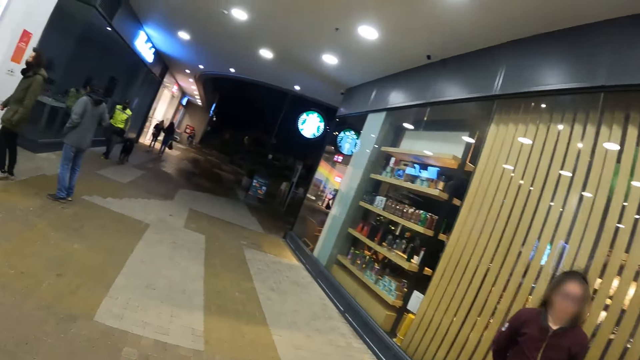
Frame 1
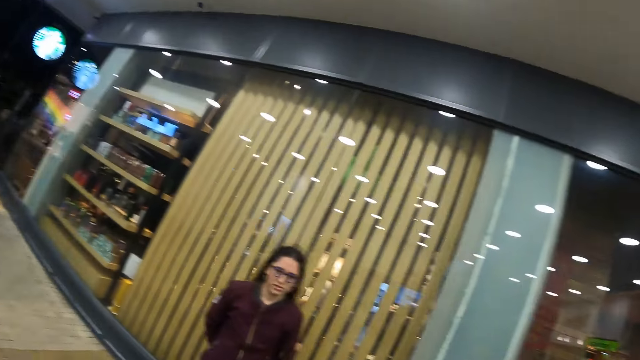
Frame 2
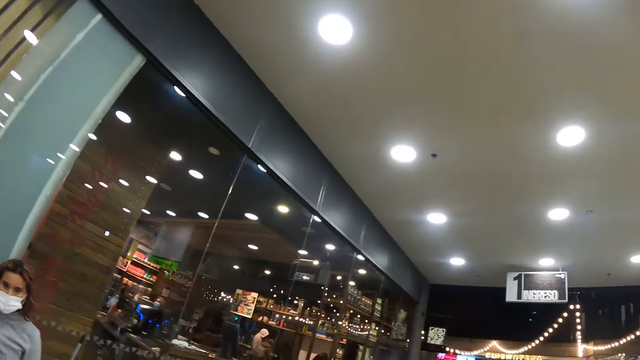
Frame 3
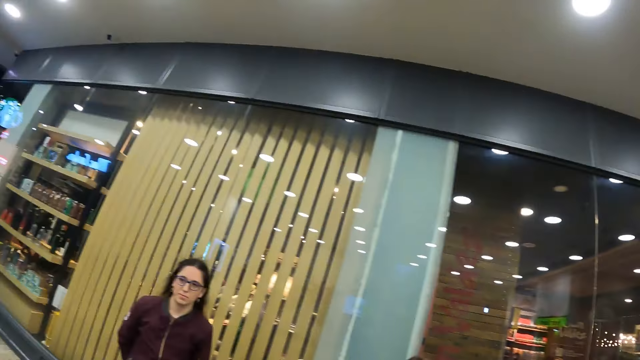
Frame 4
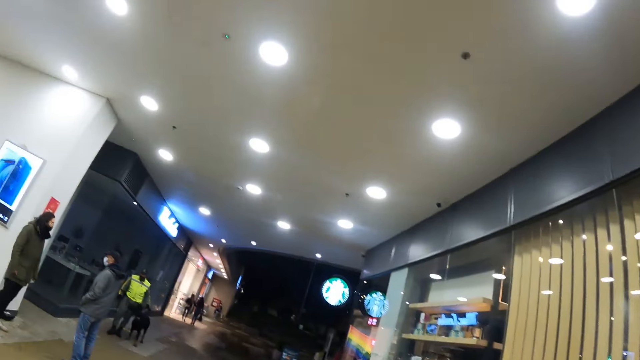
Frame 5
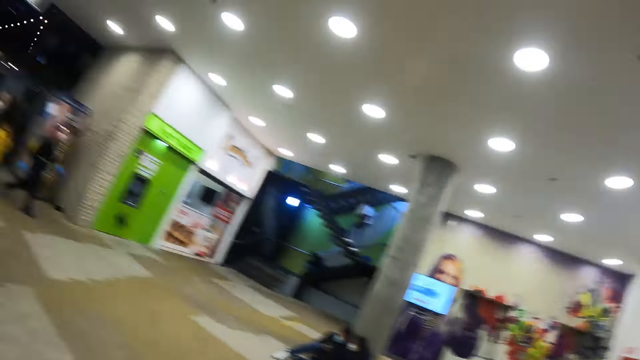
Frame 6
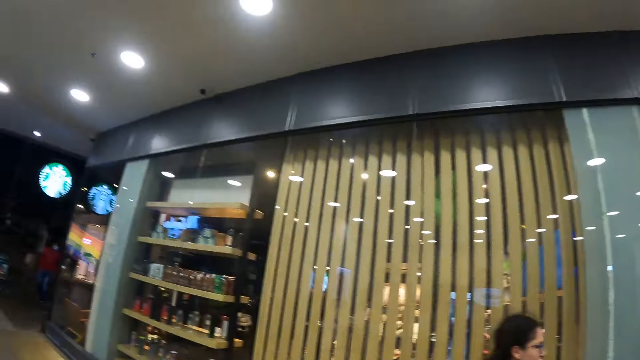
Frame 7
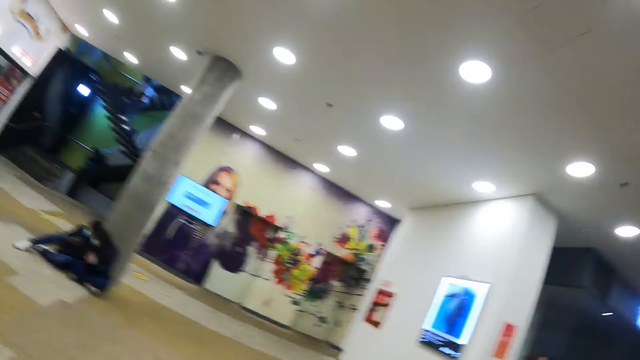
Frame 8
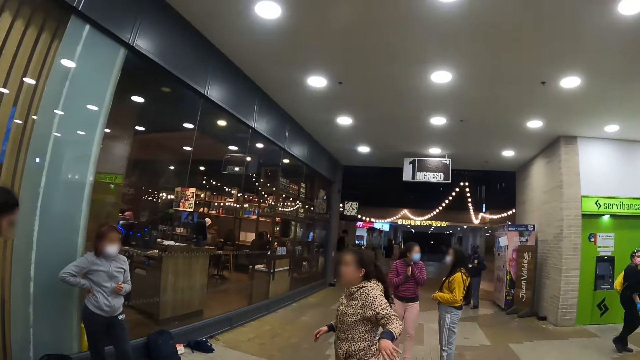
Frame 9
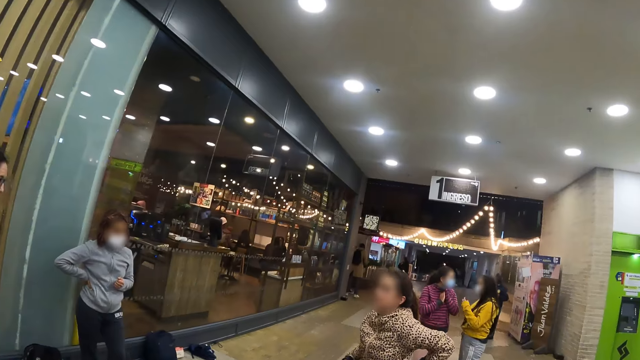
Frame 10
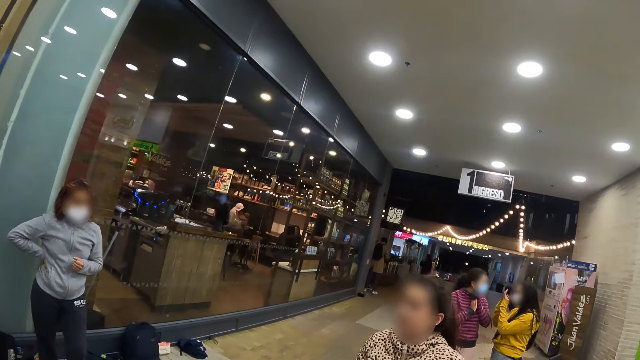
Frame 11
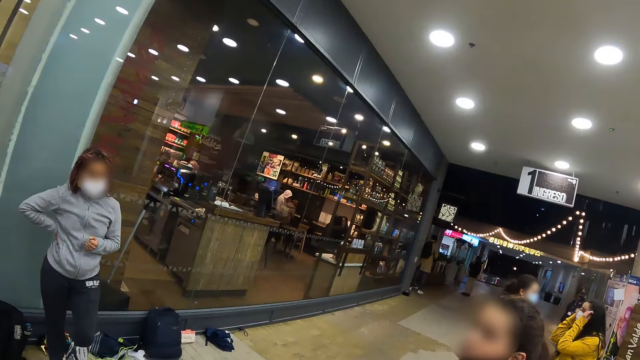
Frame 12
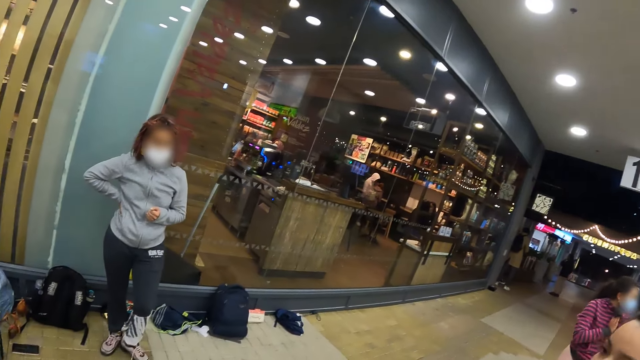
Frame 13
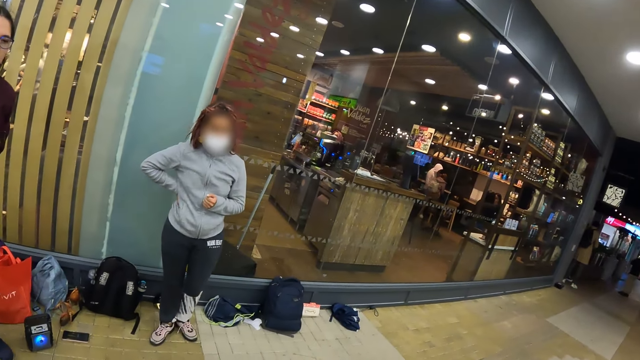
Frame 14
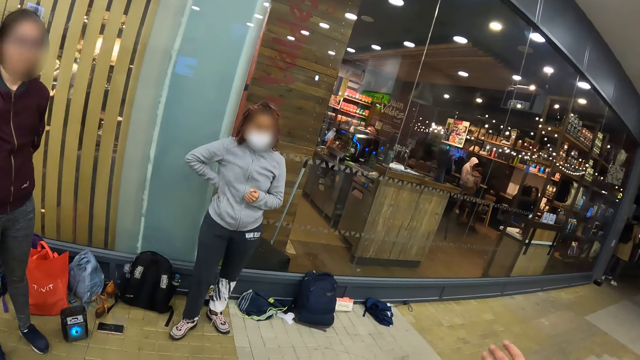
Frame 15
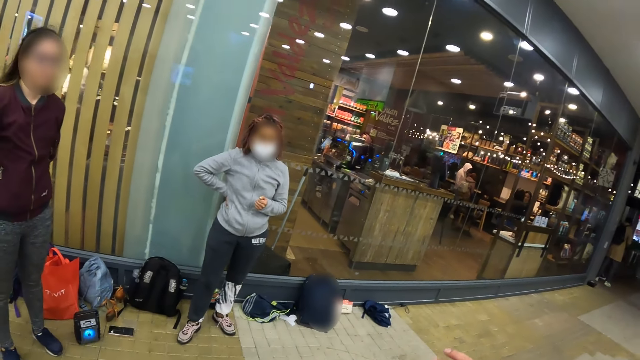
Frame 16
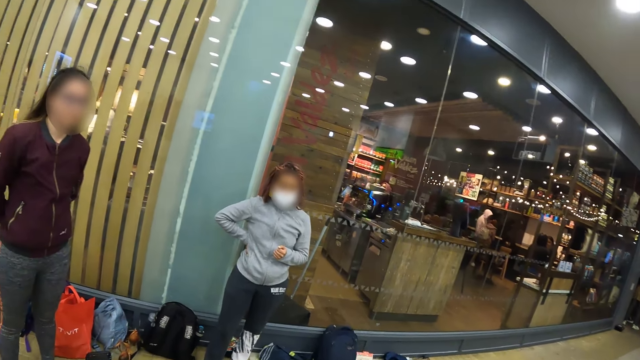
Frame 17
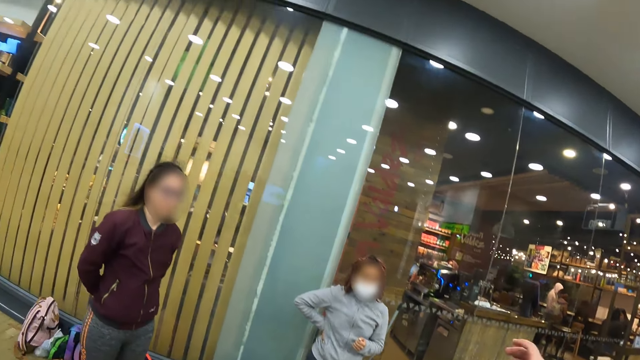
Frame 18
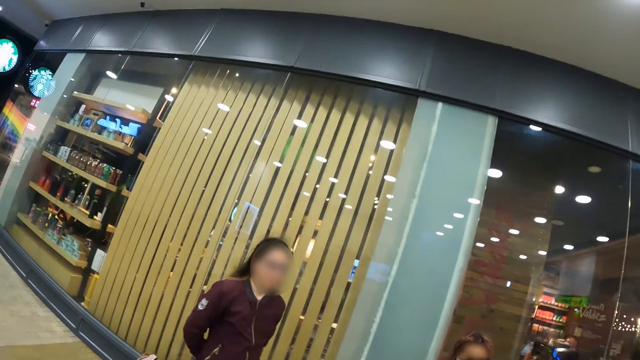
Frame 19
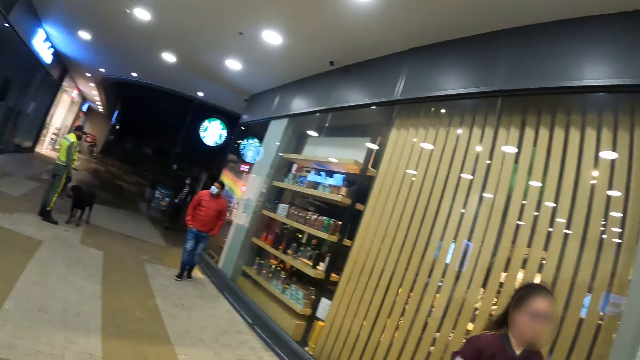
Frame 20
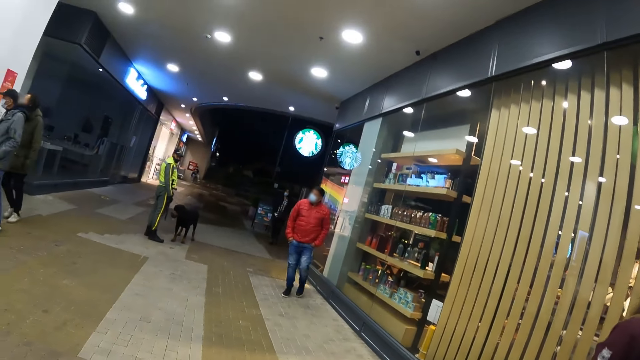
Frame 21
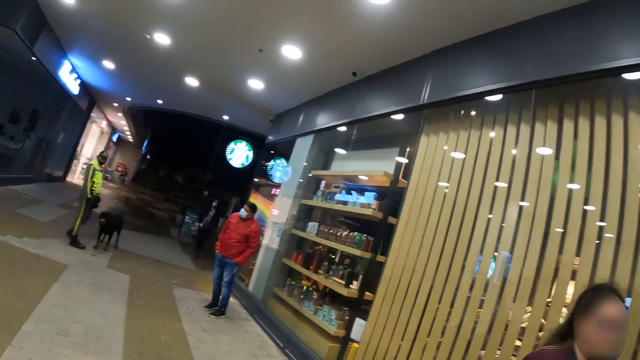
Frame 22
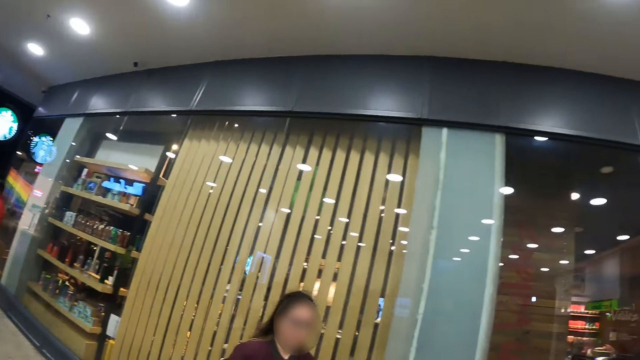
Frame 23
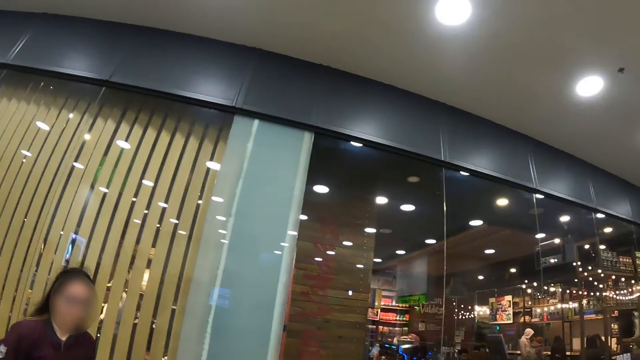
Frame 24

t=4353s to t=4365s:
A woman dances.

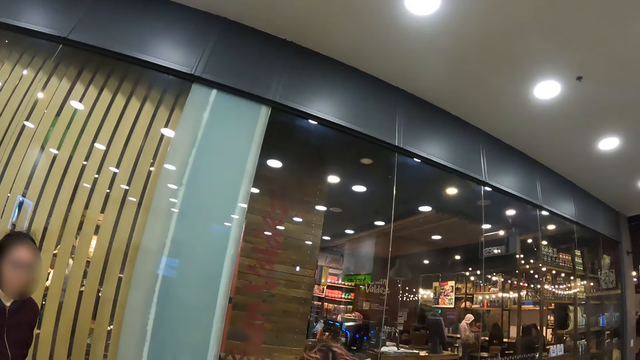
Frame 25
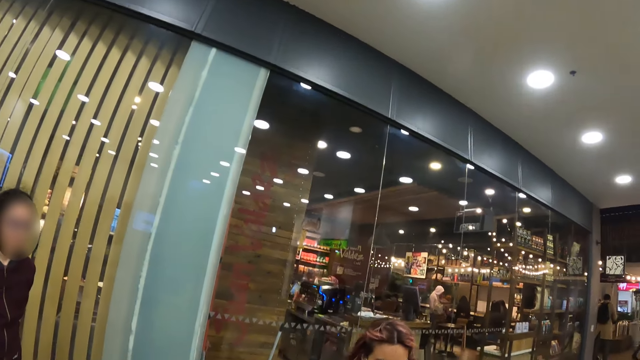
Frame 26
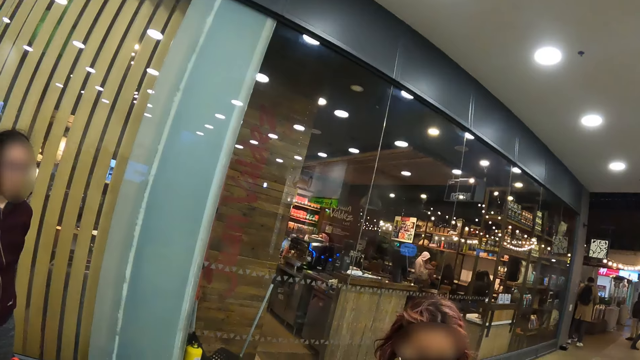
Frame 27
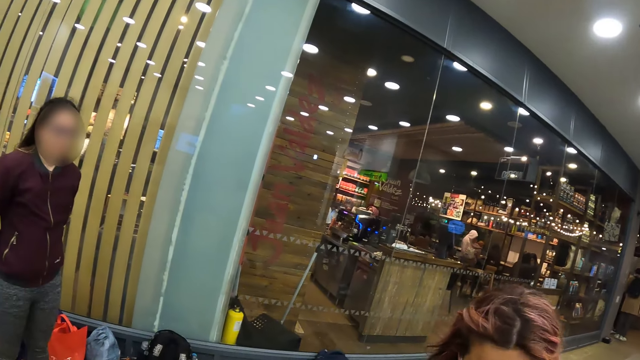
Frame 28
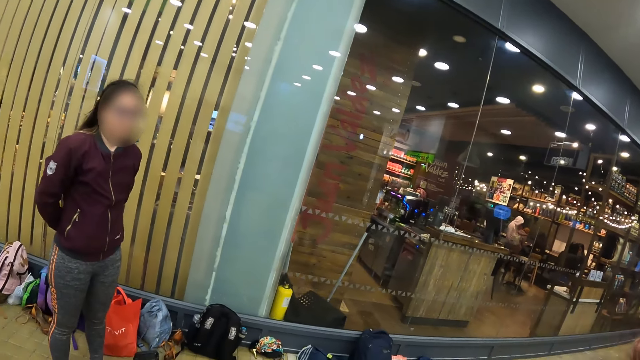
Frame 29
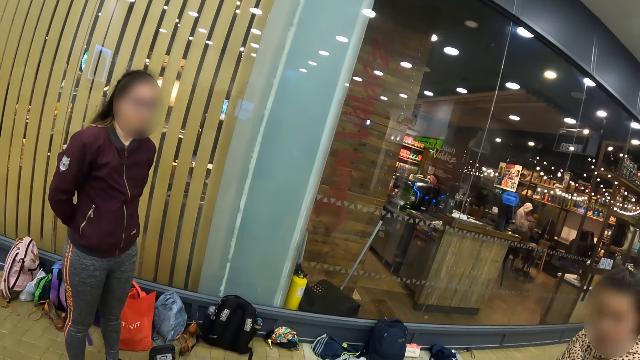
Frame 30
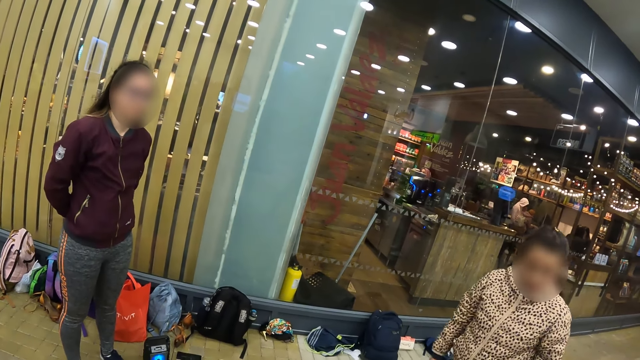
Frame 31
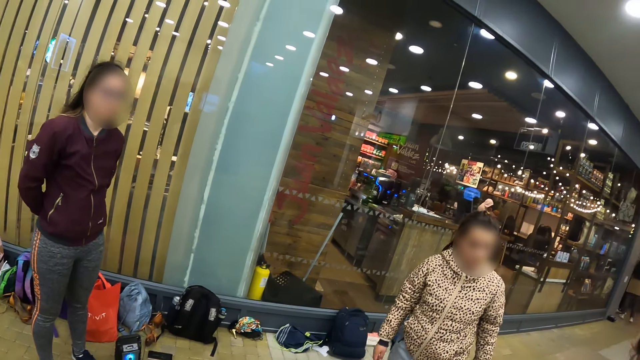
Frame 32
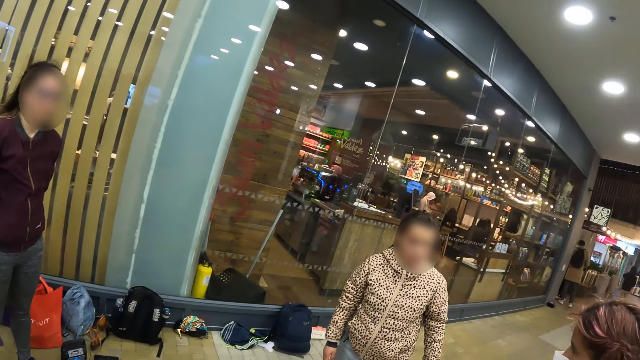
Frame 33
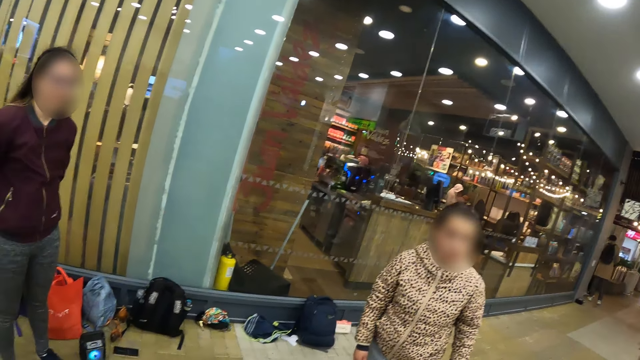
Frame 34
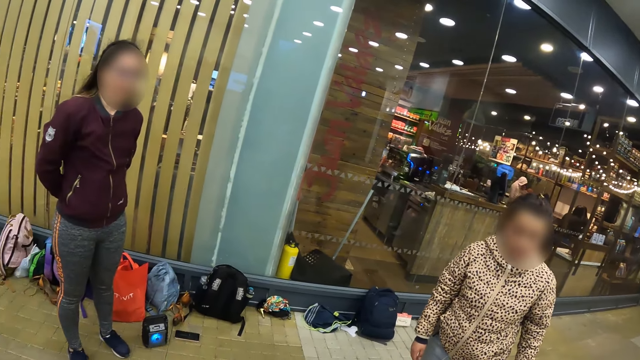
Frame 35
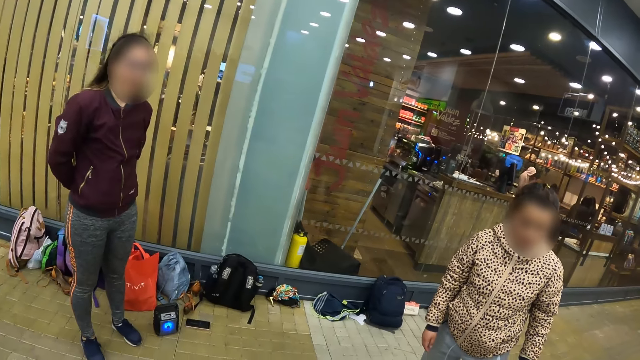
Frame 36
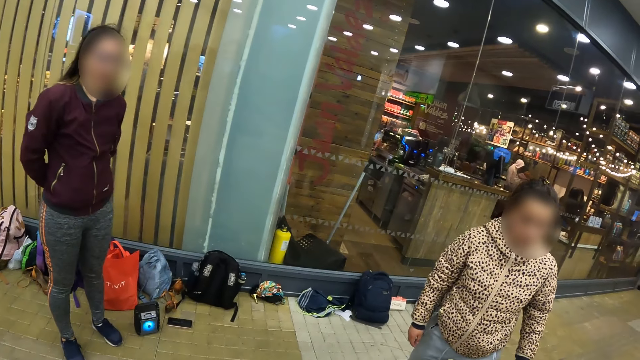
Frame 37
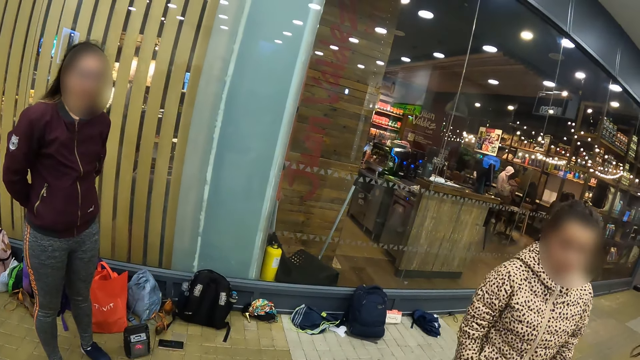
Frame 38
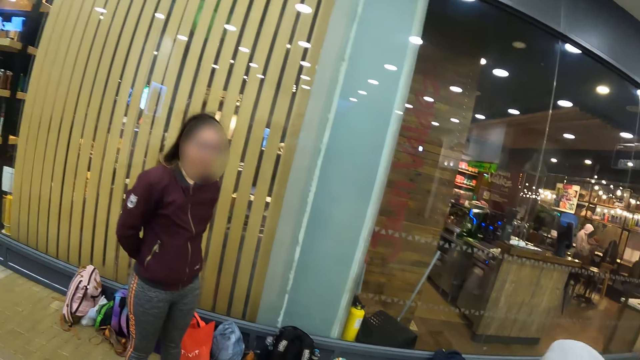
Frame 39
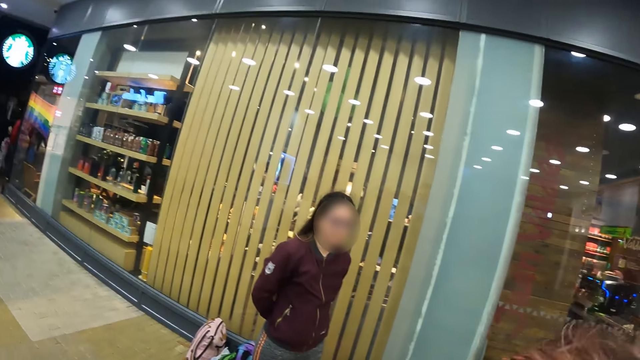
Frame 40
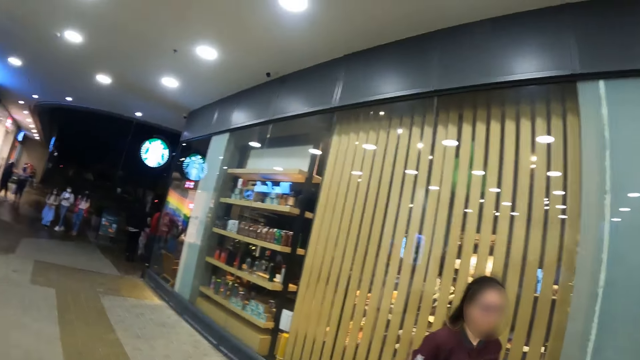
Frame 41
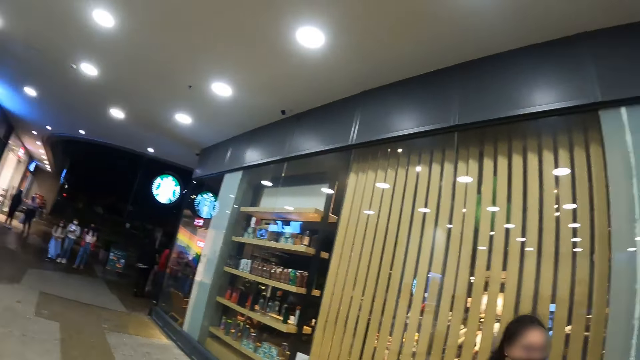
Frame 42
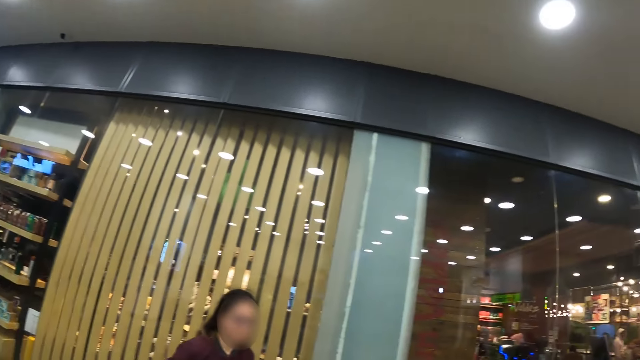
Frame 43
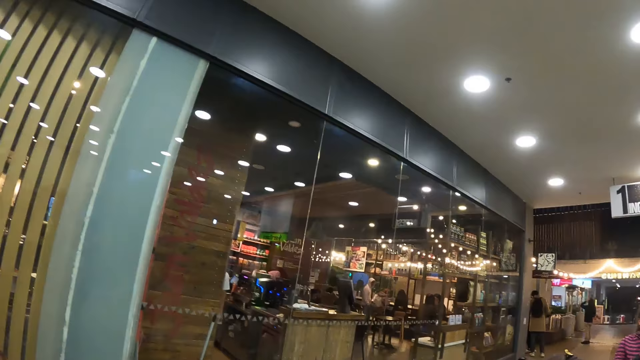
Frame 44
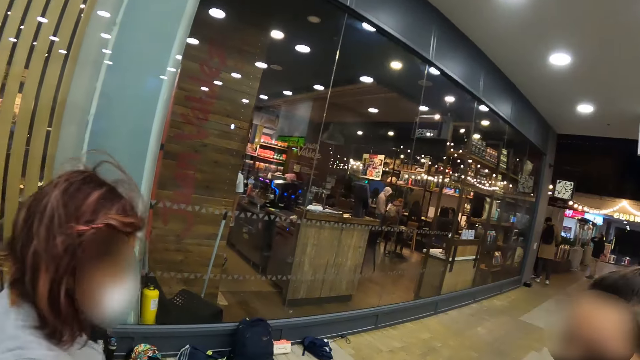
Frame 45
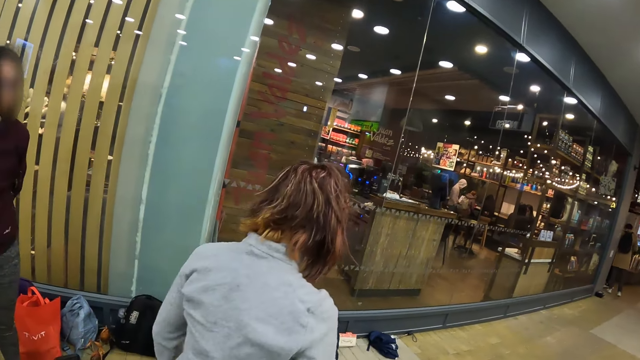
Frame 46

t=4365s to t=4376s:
A woman moves aside. Another woman dances.
